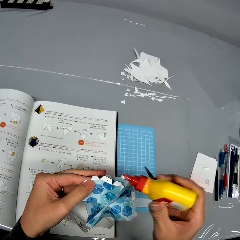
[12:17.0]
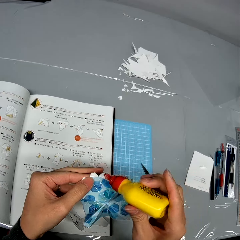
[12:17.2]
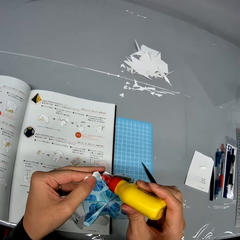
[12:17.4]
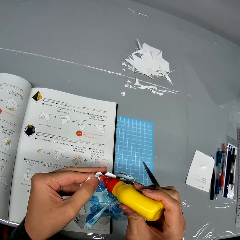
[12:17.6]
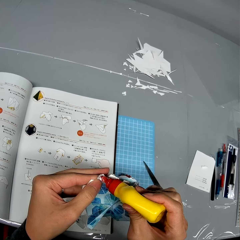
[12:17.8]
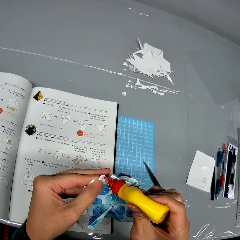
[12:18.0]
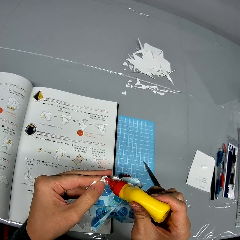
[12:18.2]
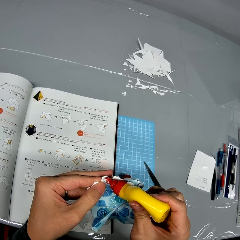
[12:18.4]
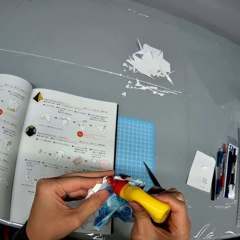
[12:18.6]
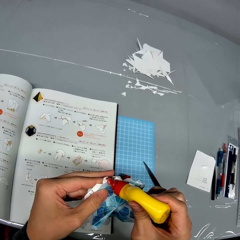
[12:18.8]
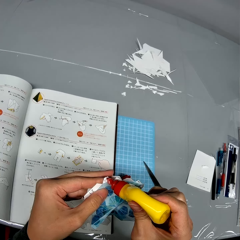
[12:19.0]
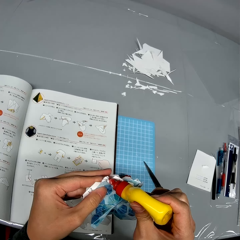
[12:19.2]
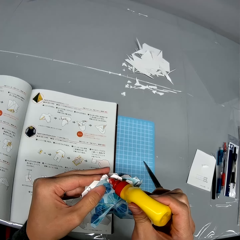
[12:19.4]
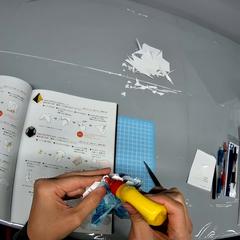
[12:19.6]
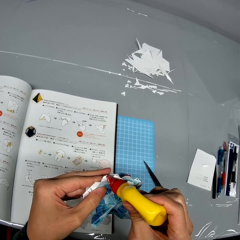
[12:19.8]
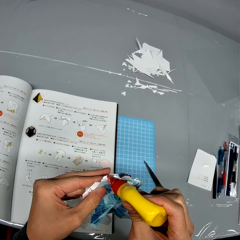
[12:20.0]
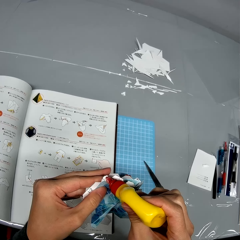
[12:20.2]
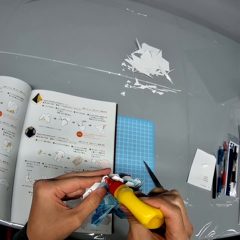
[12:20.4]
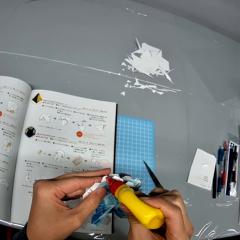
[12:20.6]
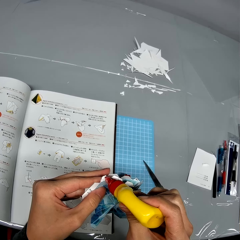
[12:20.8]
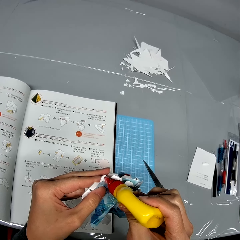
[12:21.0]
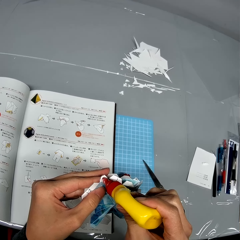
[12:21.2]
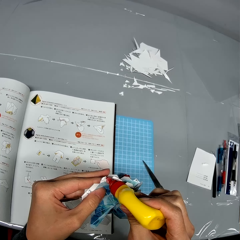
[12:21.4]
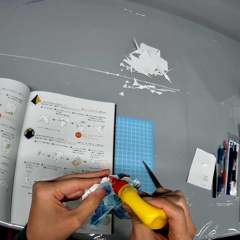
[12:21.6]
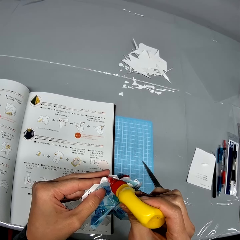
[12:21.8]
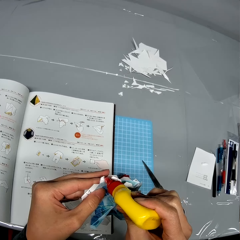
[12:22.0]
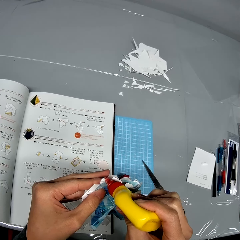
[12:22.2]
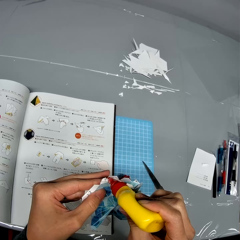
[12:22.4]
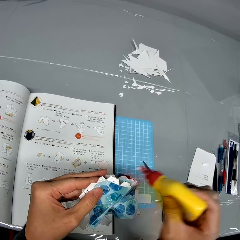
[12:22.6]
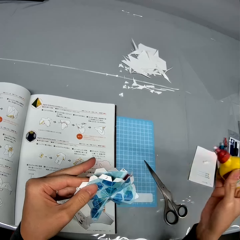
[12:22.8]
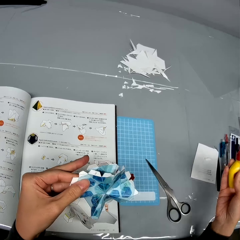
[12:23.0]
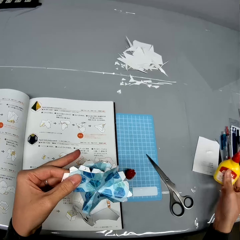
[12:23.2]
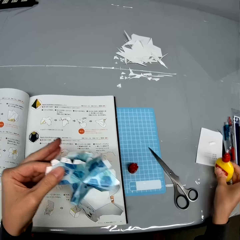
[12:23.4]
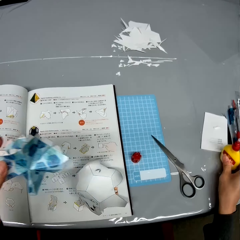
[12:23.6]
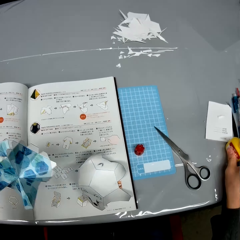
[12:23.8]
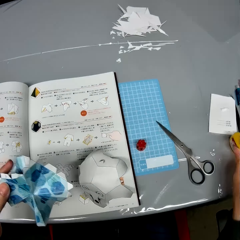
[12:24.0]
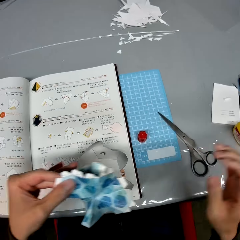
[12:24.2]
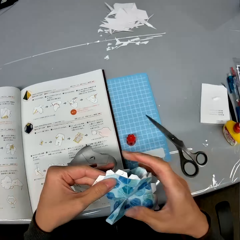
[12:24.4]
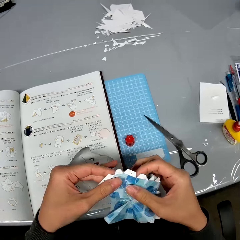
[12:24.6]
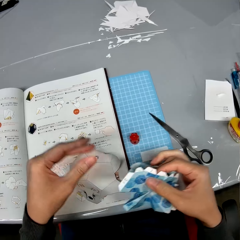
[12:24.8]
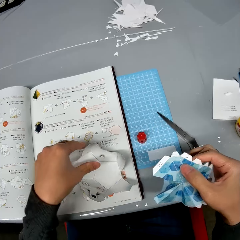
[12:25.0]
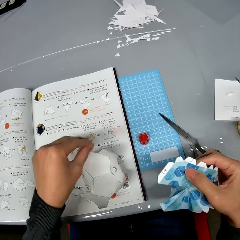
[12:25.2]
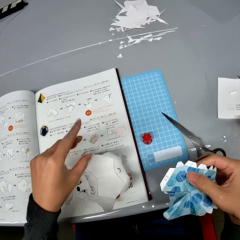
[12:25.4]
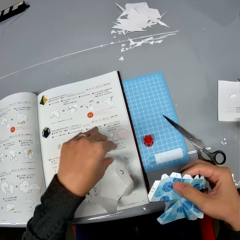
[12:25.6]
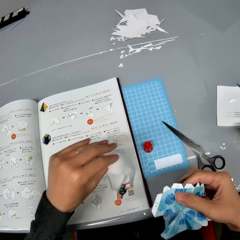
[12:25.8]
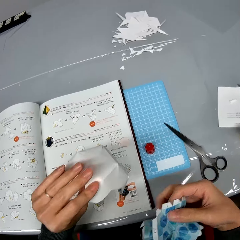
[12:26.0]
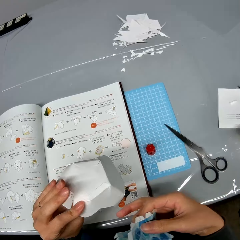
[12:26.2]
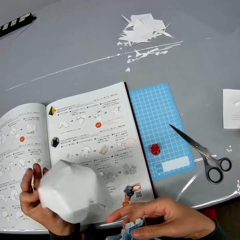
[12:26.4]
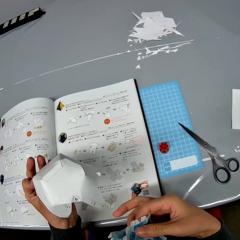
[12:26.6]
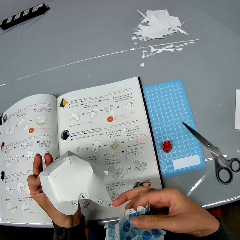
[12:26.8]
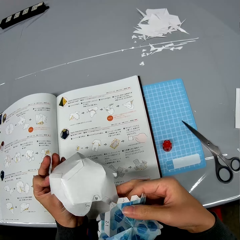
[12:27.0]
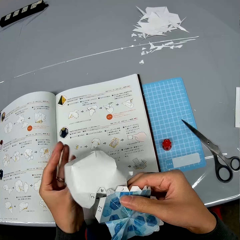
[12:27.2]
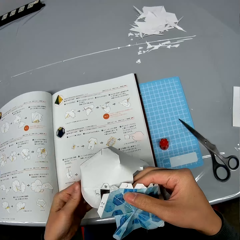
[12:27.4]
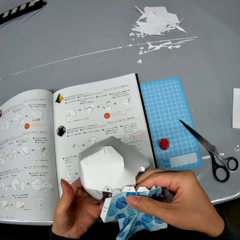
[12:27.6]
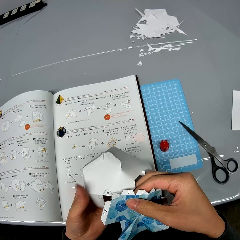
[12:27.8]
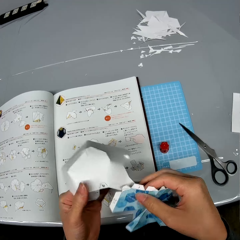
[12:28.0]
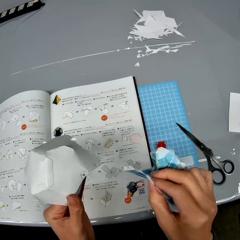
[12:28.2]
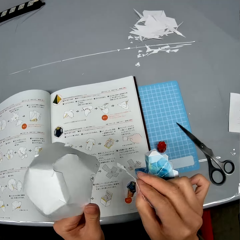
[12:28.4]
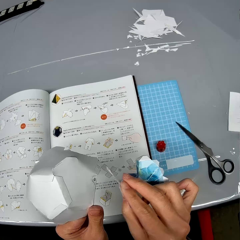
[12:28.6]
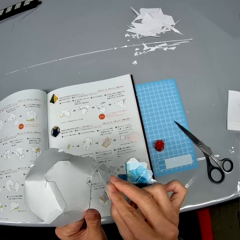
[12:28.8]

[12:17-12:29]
The camera wearer applies super glue to the second paper craft or decoration. He drops the container of glue on the table. He passes the second paper craft to his right hand. He holds the decoration. He picks up the first paper craft from the manual.

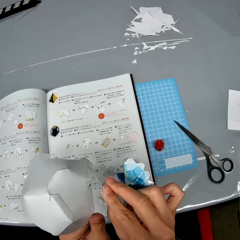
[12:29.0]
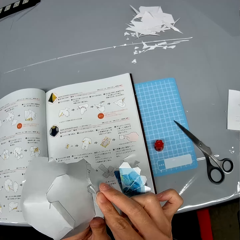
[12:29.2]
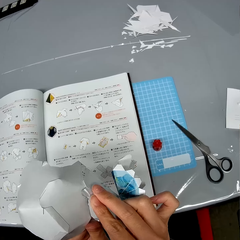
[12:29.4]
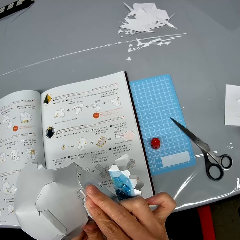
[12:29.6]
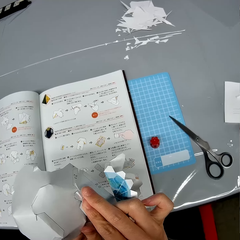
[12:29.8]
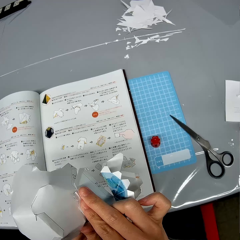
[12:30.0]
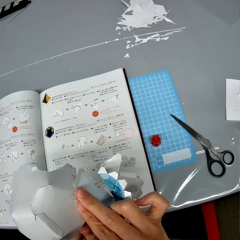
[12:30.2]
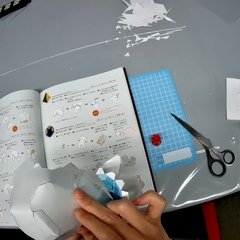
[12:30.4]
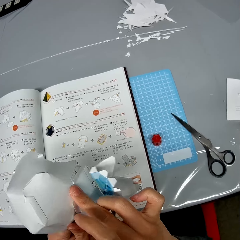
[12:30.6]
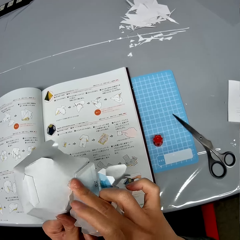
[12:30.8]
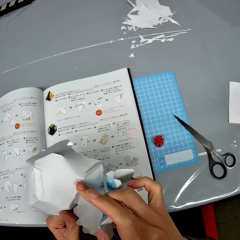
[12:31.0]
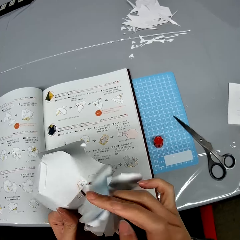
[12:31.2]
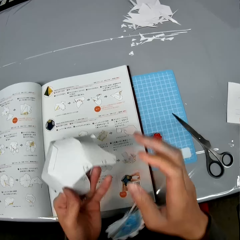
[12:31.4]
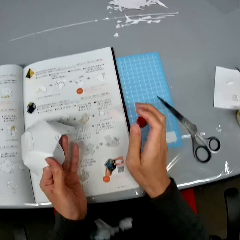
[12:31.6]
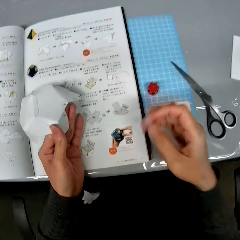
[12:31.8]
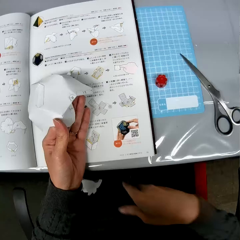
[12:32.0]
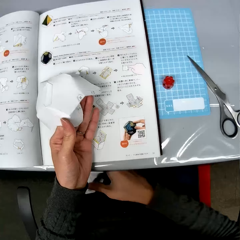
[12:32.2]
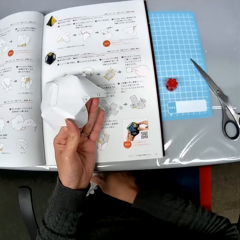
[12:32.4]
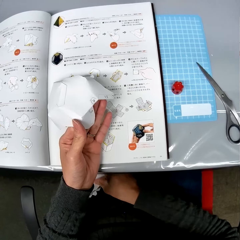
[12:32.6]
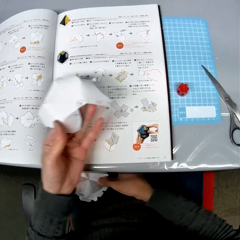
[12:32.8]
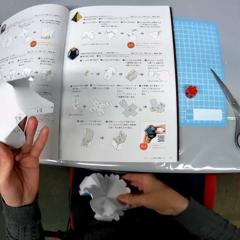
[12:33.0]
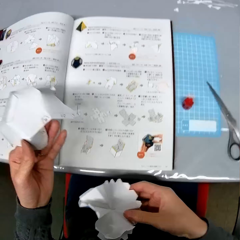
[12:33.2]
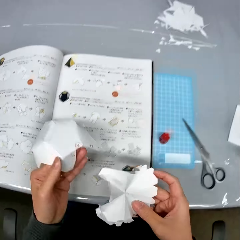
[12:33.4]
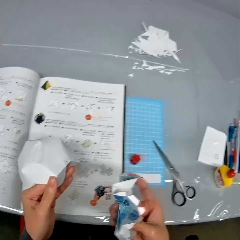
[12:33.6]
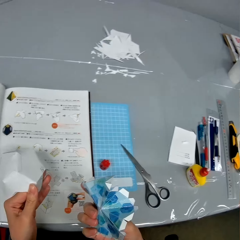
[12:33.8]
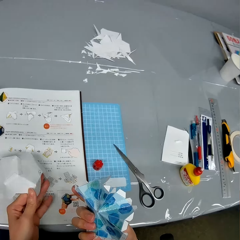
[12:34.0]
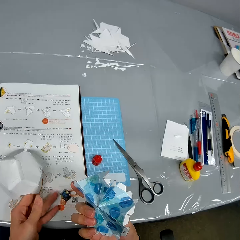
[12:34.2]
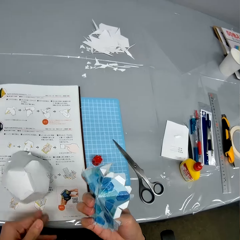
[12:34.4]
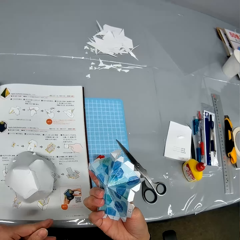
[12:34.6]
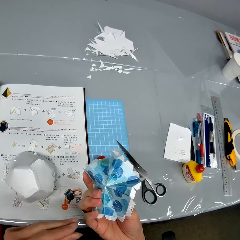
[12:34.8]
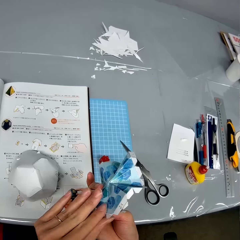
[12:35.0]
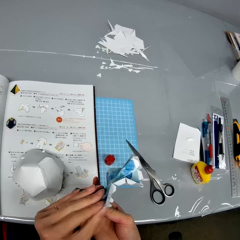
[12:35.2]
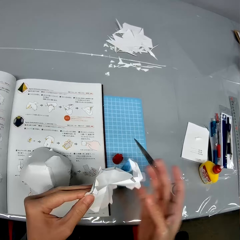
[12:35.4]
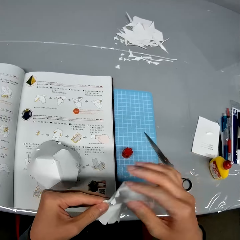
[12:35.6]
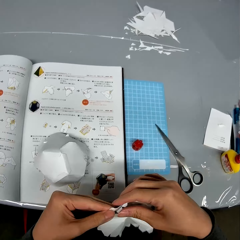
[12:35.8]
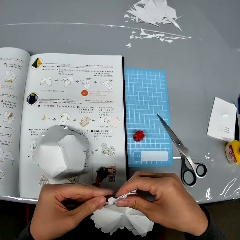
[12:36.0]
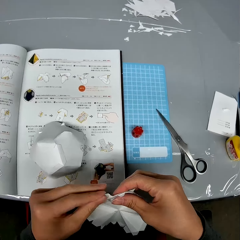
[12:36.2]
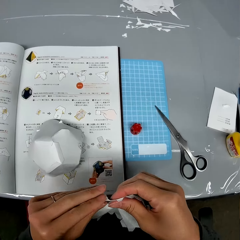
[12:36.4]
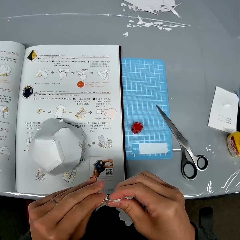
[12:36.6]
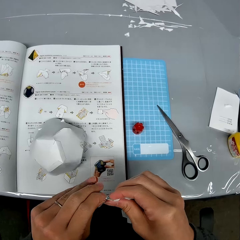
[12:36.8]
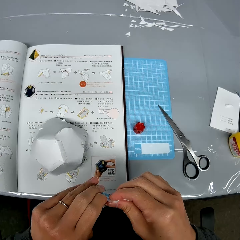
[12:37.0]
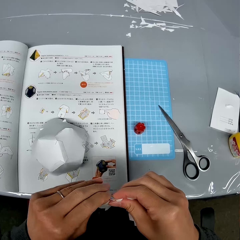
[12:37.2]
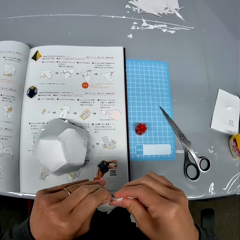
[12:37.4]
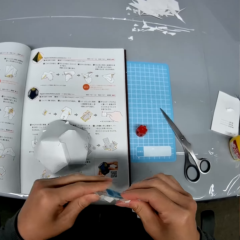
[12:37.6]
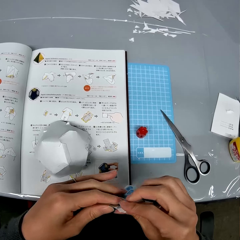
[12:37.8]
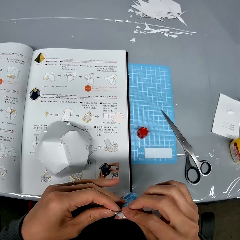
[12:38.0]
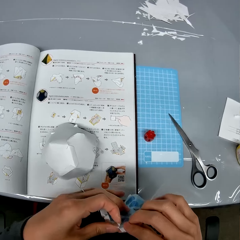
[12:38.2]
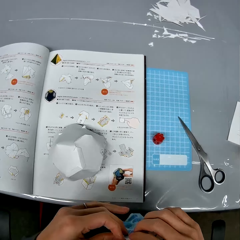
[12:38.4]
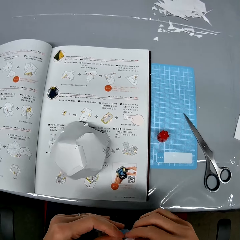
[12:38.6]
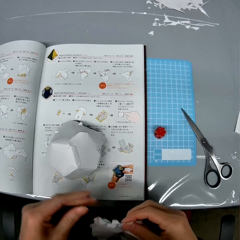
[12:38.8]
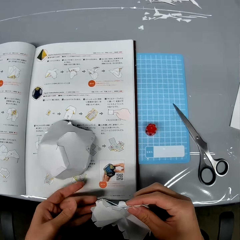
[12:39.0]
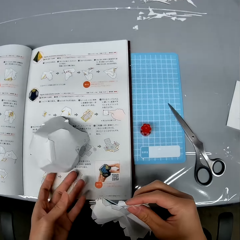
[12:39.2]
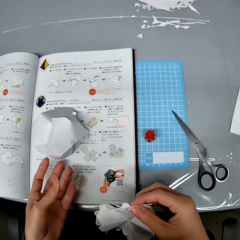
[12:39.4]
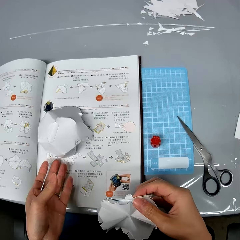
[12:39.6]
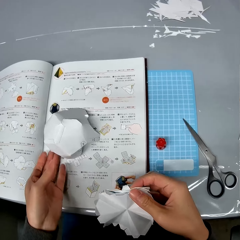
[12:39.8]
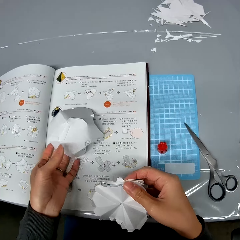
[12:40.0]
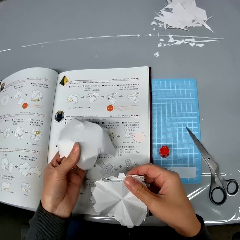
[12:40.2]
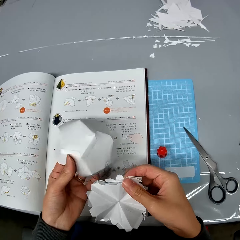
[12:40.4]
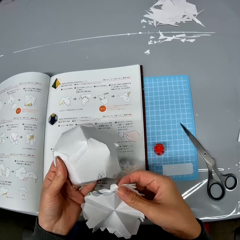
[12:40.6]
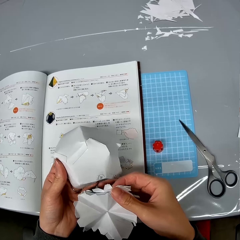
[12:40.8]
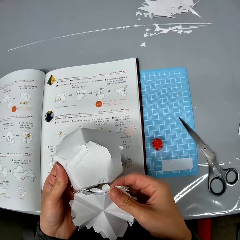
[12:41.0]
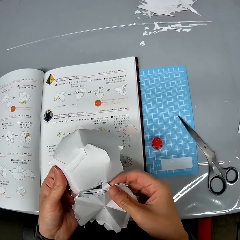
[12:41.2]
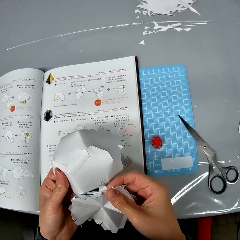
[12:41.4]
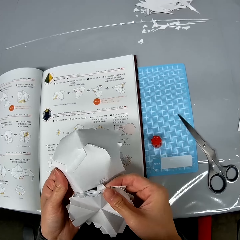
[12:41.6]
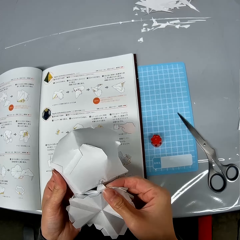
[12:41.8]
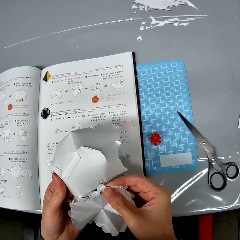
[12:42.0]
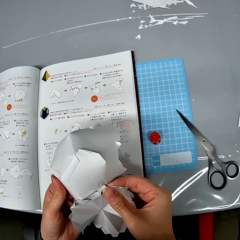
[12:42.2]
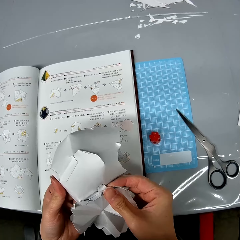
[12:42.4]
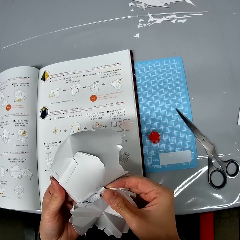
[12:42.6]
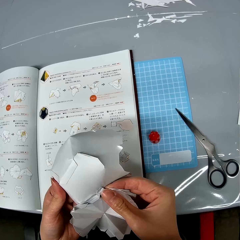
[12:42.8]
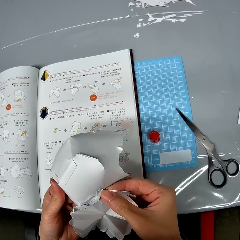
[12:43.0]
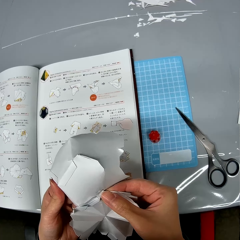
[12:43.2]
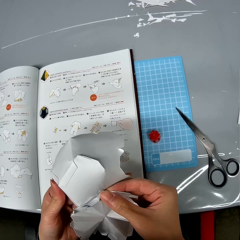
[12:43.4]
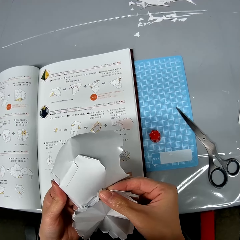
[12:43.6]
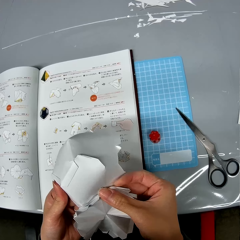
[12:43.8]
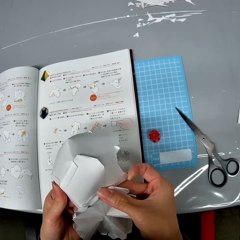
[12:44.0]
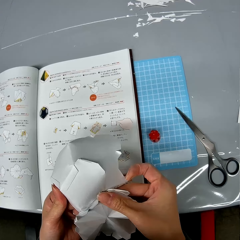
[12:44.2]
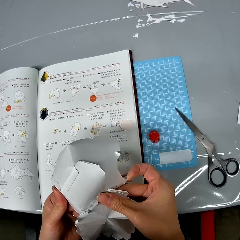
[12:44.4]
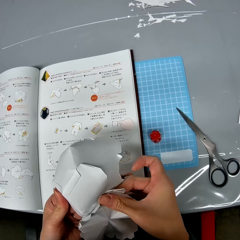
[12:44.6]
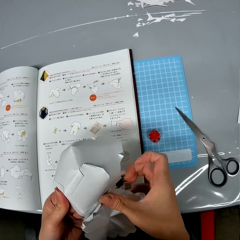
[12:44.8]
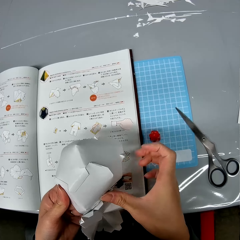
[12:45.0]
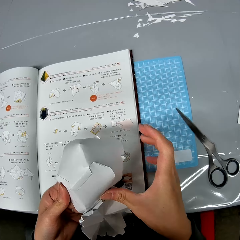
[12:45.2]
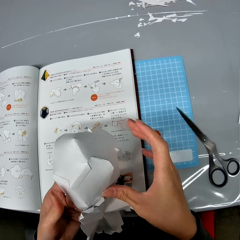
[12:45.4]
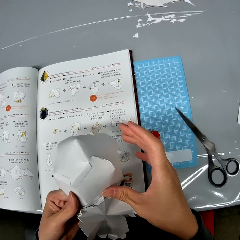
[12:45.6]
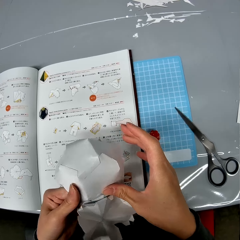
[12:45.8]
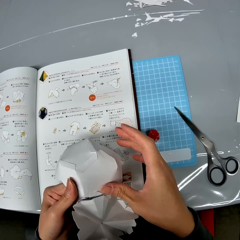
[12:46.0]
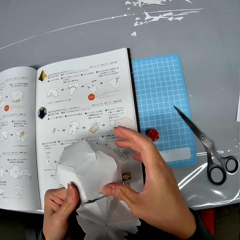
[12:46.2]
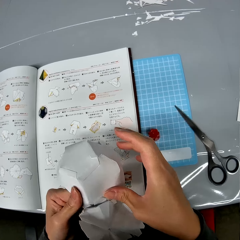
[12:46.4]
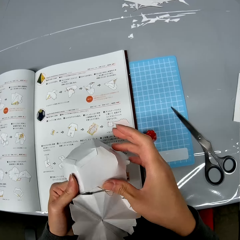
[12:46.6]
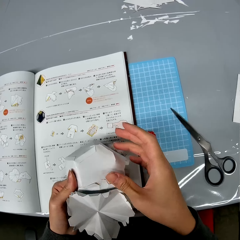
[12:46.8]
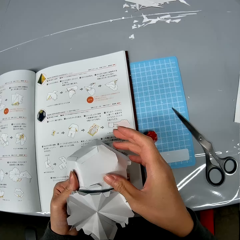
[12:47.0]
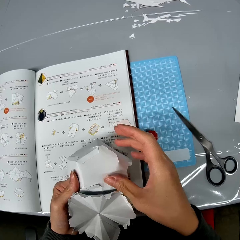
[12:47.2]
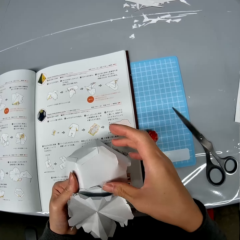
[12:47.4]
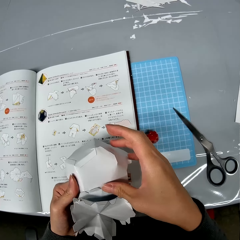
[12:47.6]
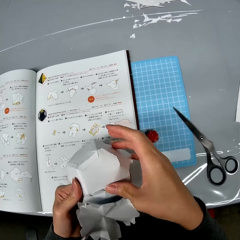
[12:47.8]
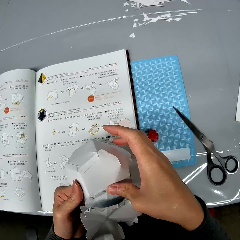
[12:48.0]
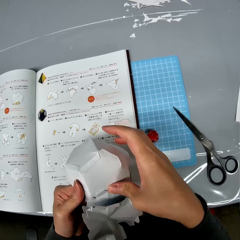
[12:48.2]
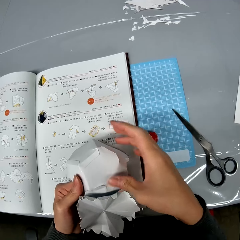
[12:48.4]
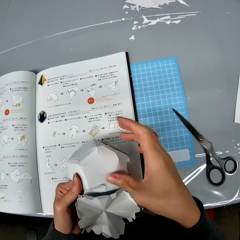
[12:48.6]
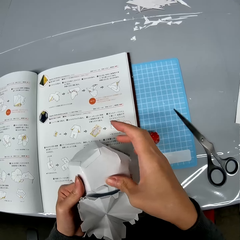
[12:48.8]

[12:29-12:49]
The camera wearer joins the paper crafts together. He mistakenly lets the second paper craft fall on the floor. He picks up the second paper craft from the floor. He drops the first paper craft on the manual. He adjusts the second paper craft. He picks up the first paper craft from the manual. He holds the other part of the decoration. He joins the two paper crafts.
